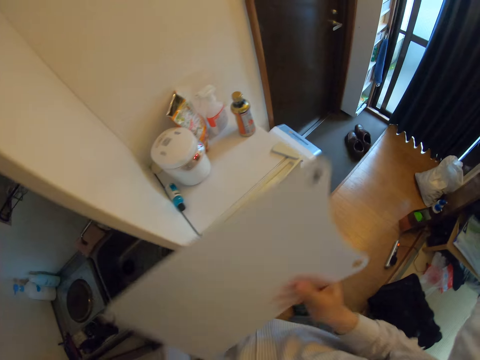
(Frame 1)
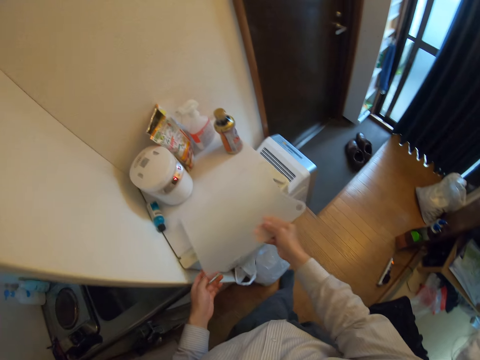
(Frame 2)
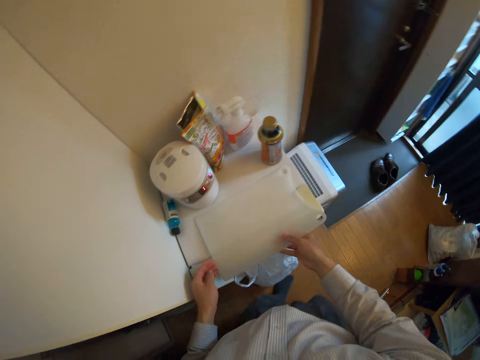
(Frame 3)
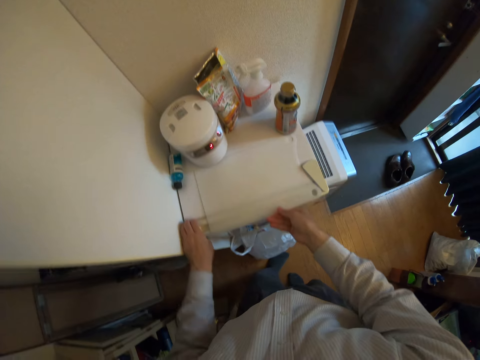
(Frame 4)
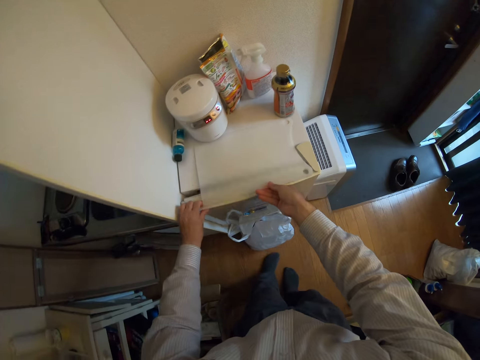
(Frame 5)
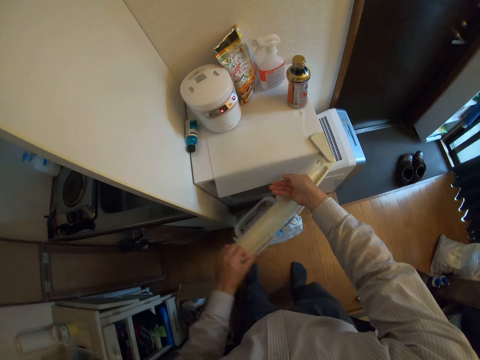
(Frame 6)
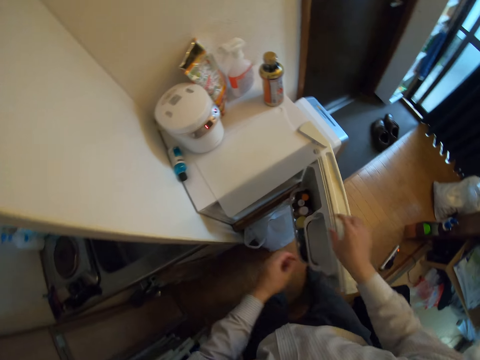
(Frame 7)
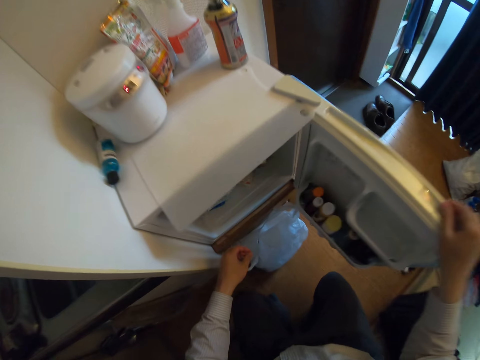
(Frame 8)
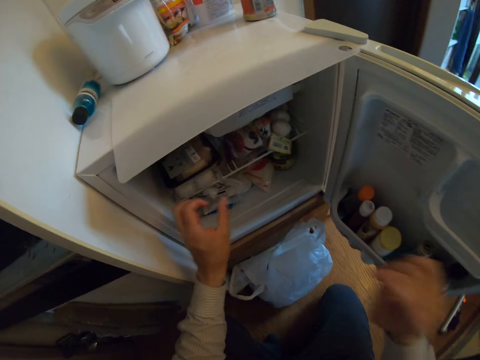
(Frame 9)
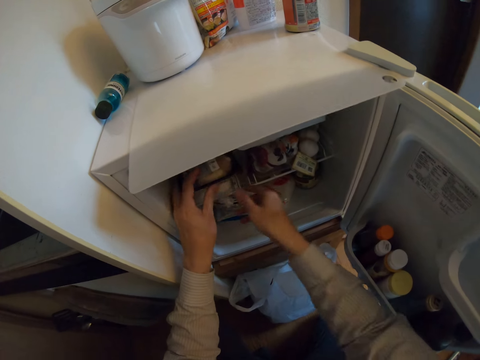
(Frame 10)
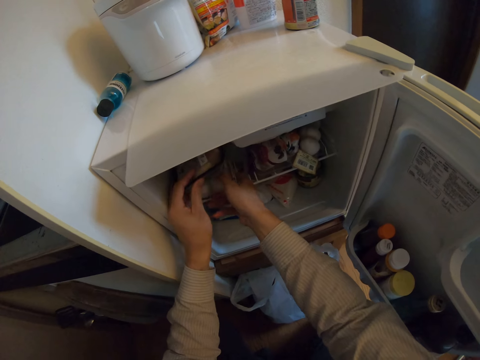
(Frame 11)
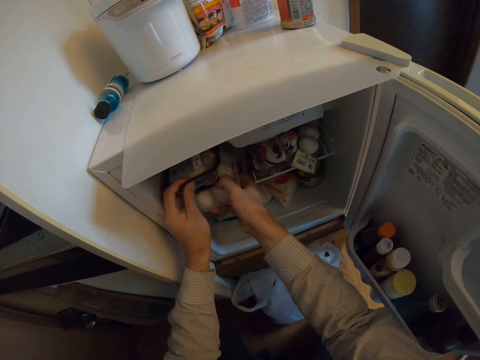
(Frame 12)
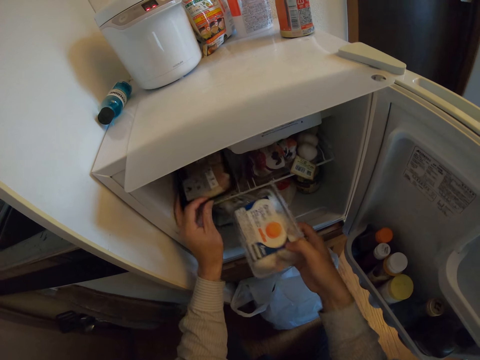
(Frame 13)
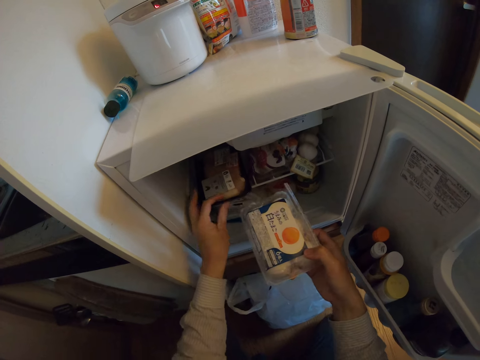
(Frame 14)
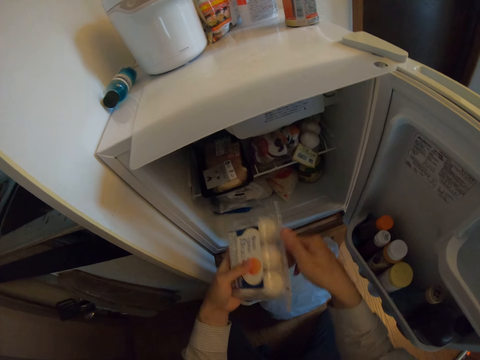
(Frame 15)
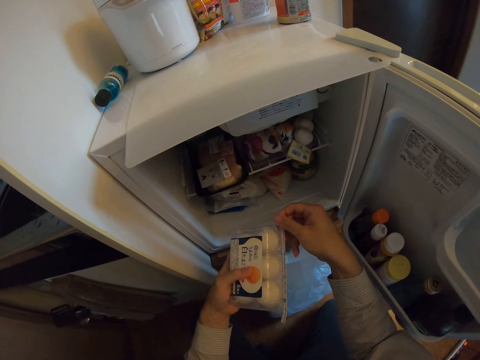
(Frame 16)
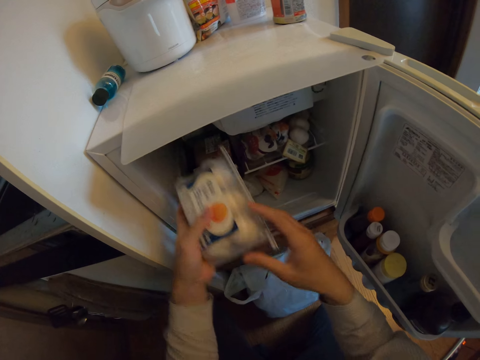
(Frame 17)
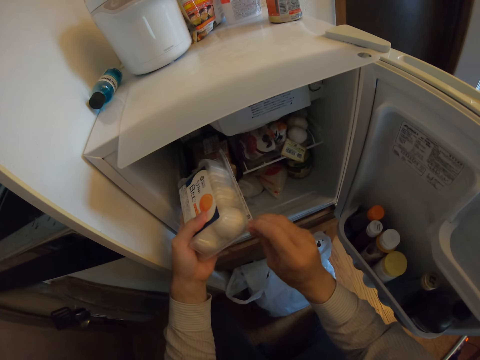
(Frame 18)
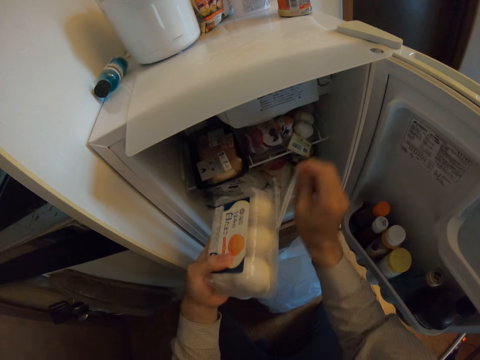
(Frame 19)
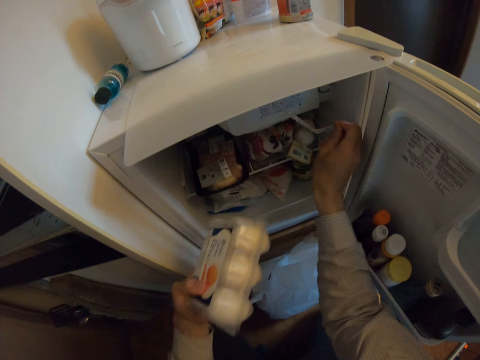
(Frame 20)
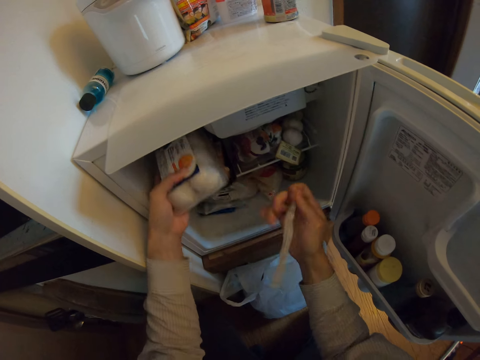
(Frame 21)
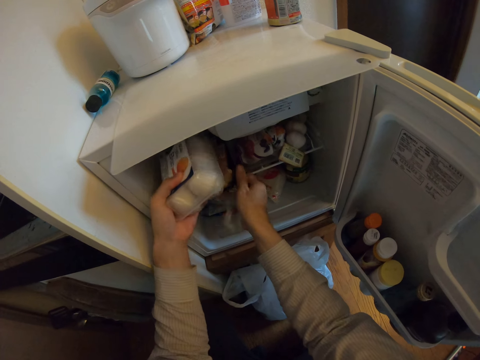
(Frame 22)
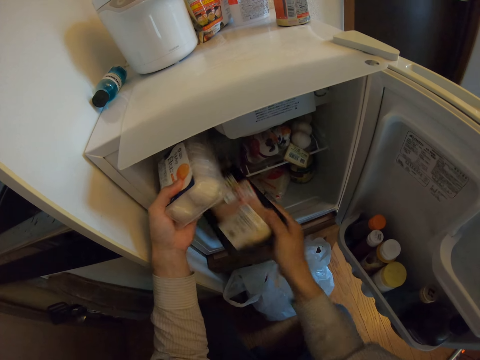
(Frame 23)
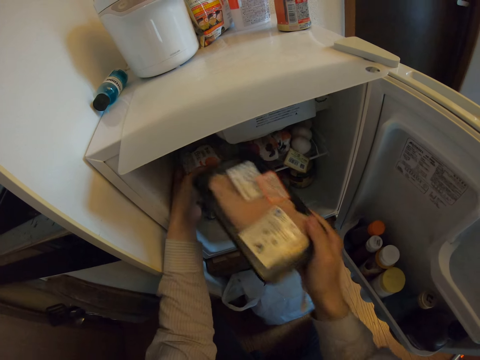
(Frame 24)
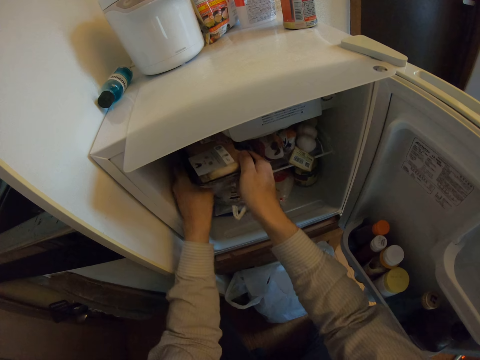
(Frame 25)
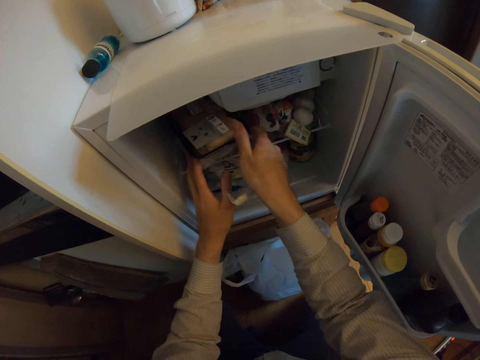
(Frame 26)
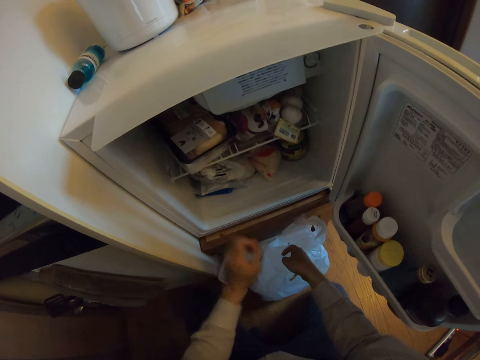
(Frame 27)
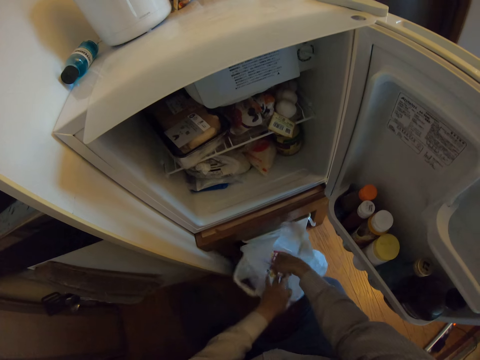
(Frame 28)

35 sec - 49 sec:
The camera wearer drops the chopping board on a fridge. They open the fridge. They pick a crate of eggs from the fridge. They remove the seal from the crate of eggs. They pick a pack of food from the fridge. They drop the crate of eggs in the fridge. They drop the pack of food in the fridge over the eggs.

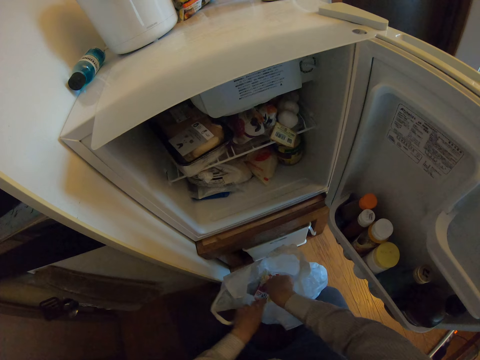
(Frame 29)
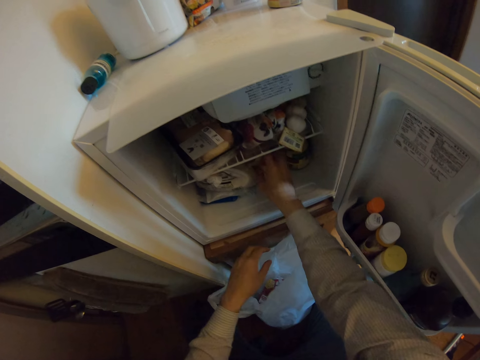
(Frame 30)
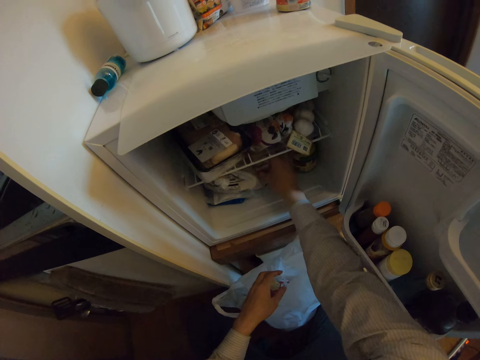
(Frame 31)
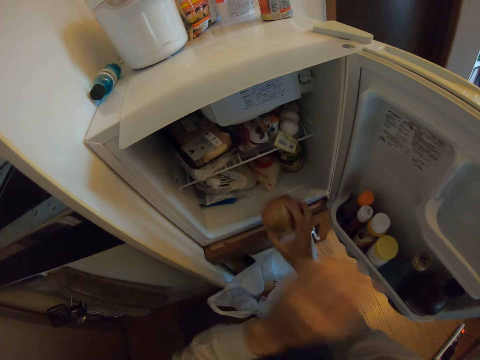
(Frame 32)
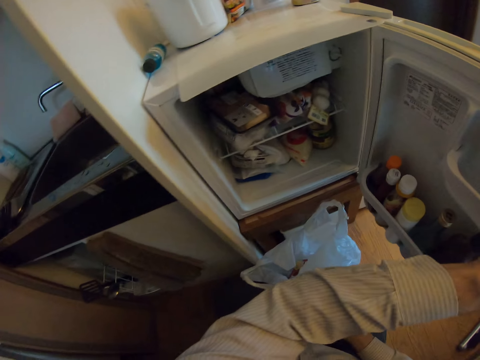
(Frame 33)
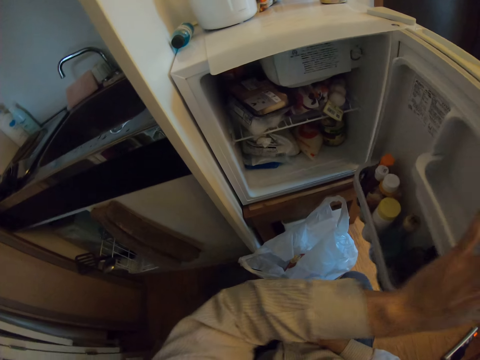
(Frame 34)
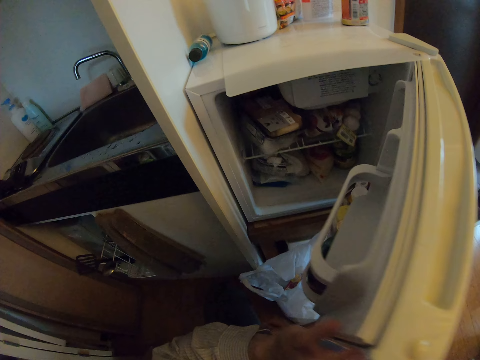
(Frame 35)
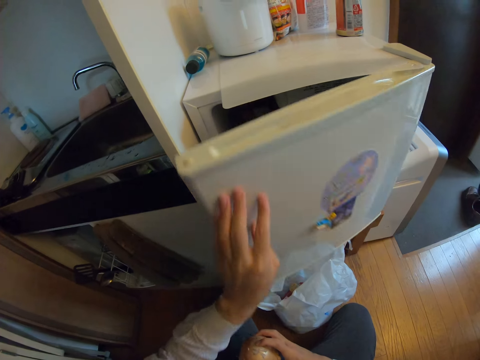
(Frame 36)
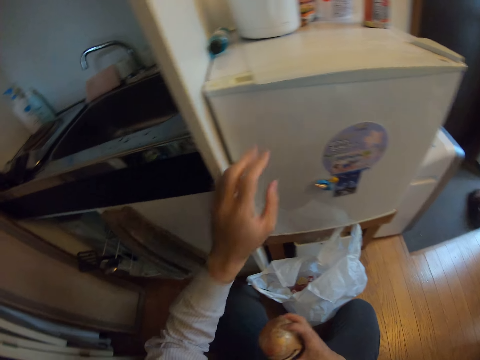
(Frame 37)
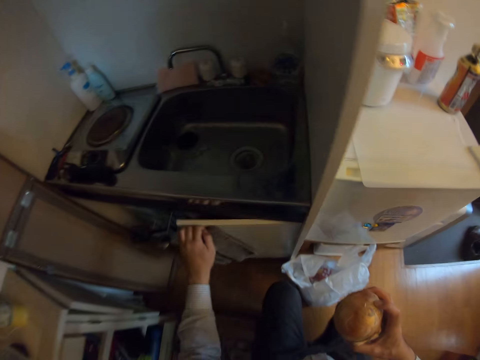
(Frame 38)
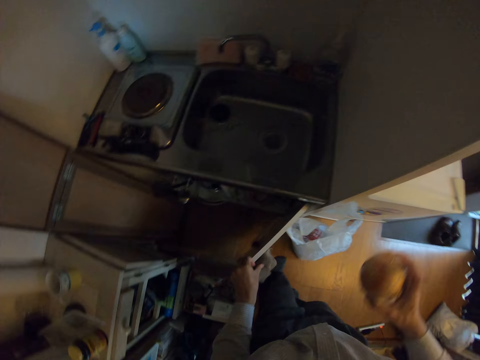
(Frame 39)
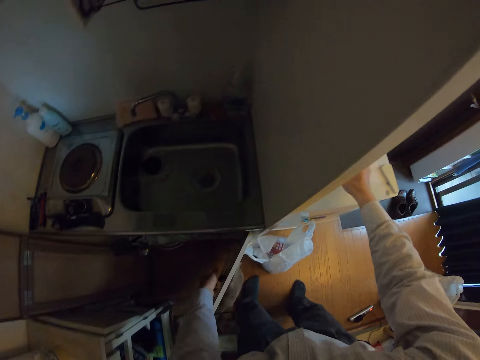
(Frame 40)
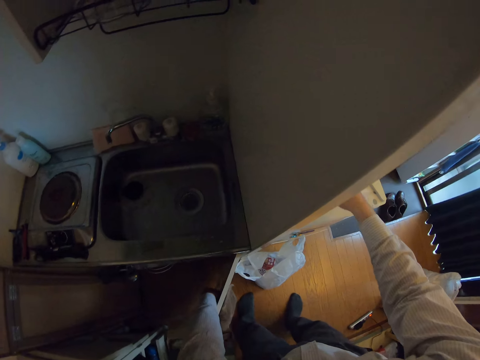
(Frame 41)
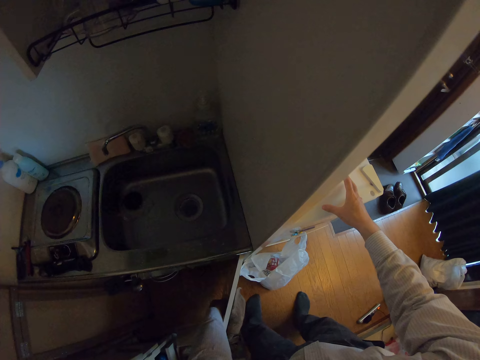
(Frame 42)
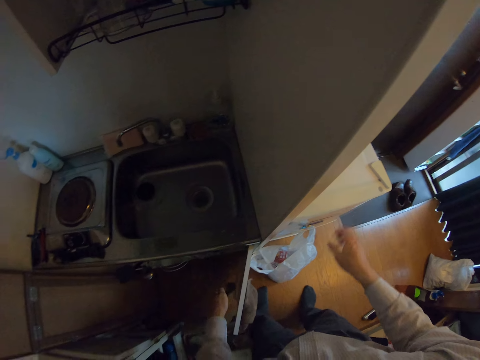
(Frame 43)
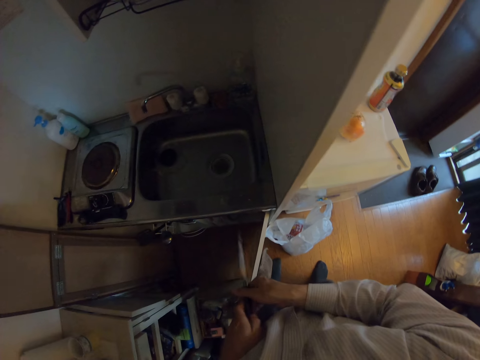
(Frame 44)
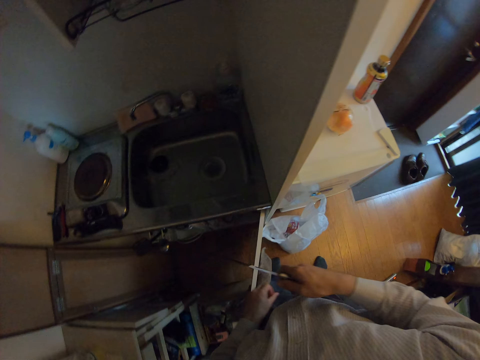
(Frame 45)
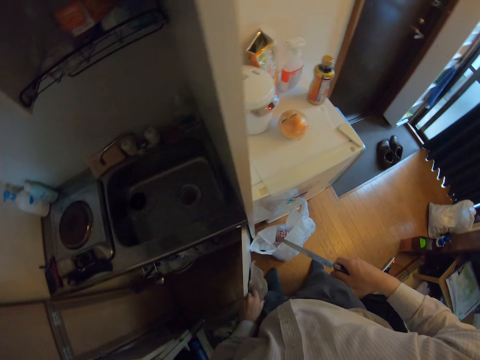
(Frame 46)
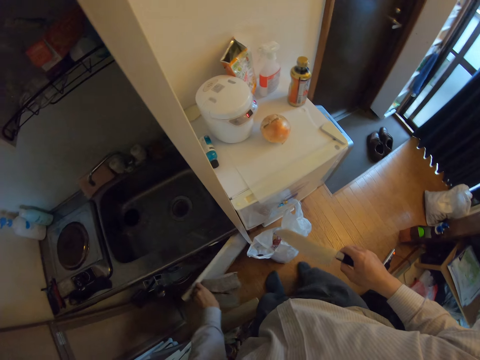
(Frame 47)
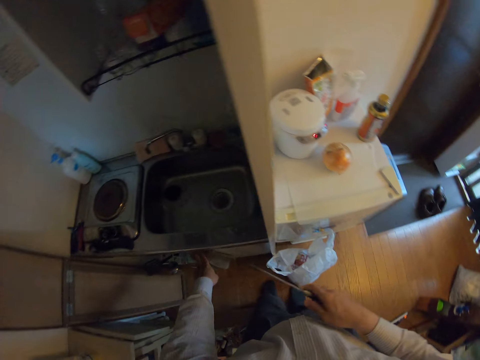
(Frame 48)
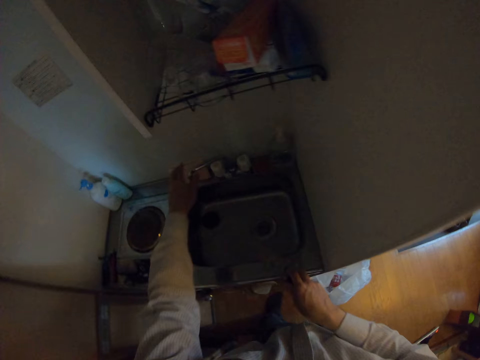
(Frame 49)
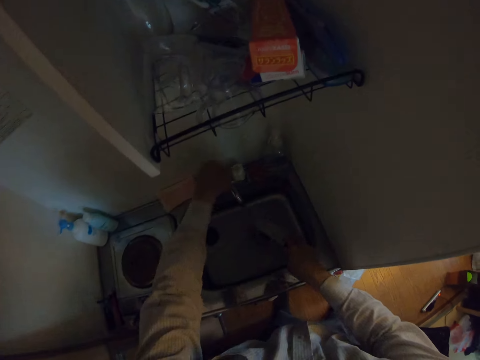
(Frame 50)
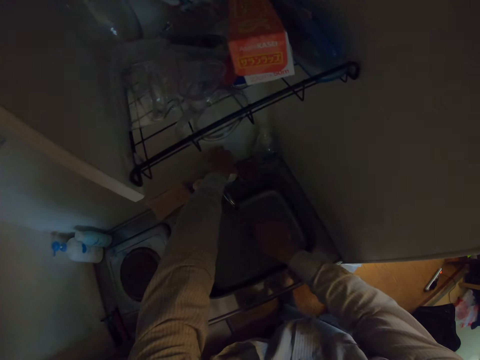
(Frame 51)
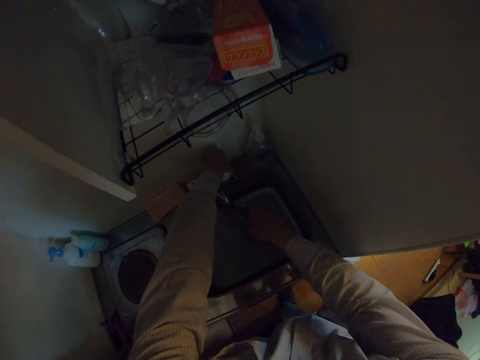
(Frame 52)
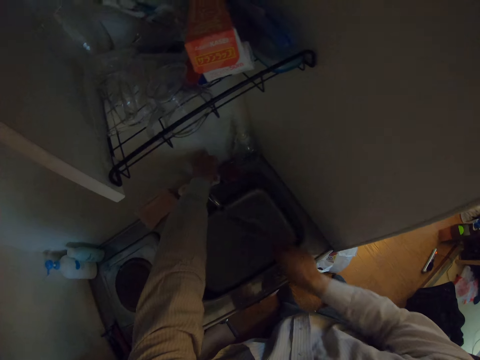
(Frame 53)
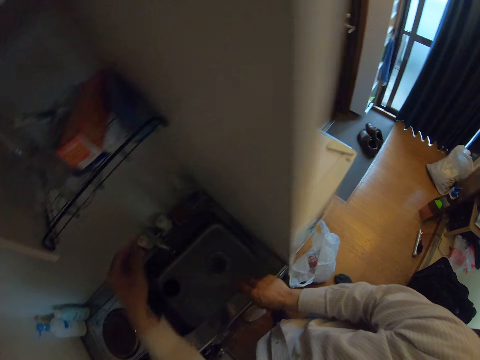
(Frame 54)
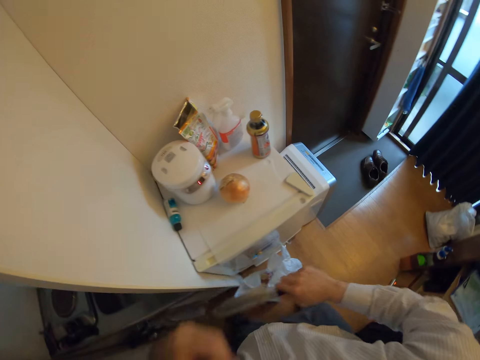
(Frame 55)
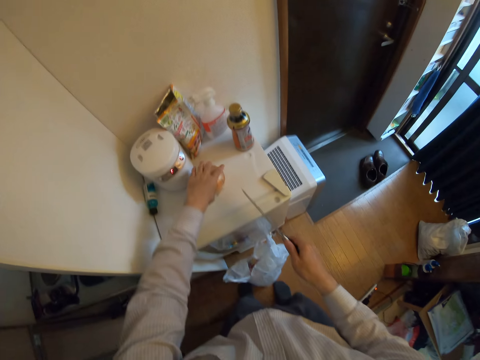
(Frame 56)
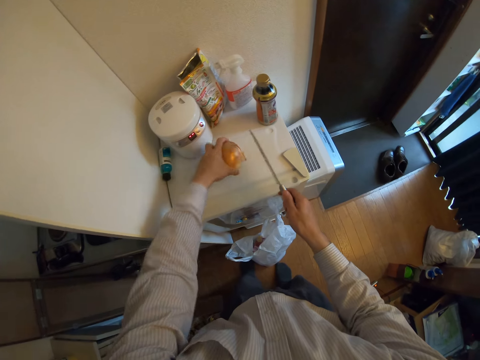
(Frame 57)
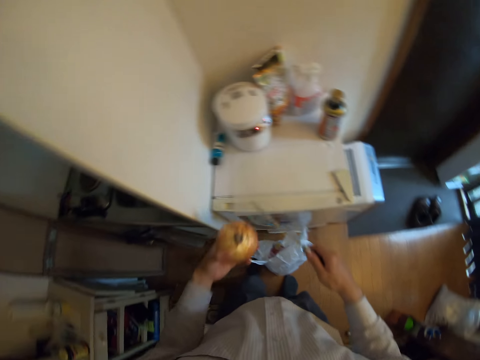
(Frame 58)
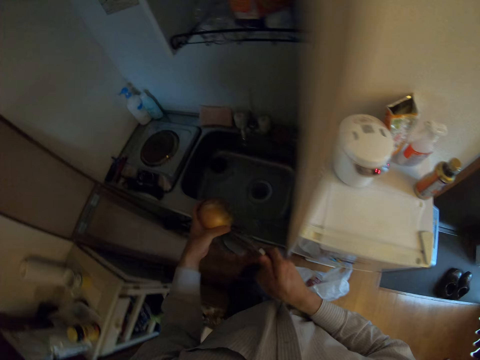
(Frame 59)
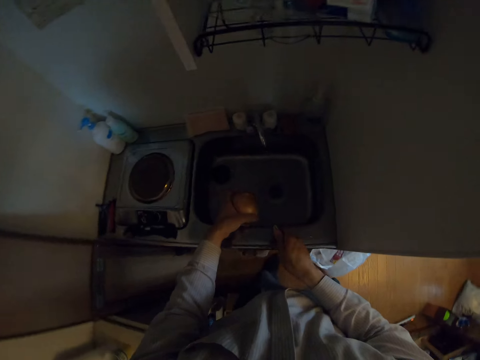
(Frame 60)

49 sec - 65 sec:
The camera wearer drops the seal in a nylon. He picks an onion from the fridge. He closes the fridge. He opens the kitchen cabinet. He drops the onion on the chopping board. He picks a knife from the kitchen cabinet with his left hand. He closes the kitchen cabinet. He turns on the tap. He rinses the knife with water. He turns off the tap. He picks up the onion from the chopping board.
